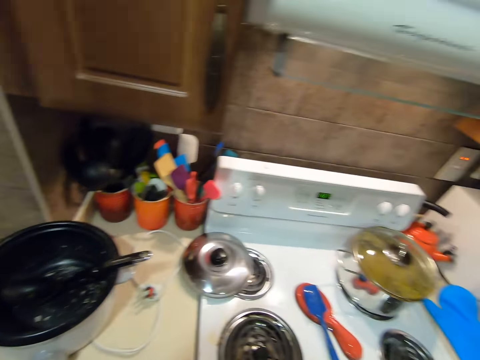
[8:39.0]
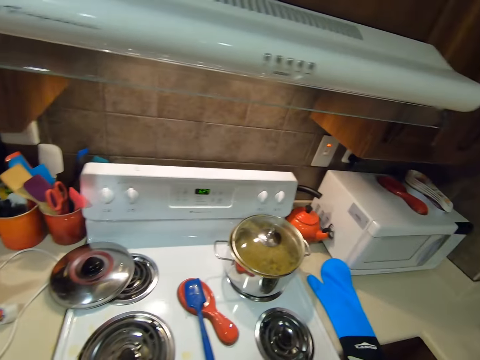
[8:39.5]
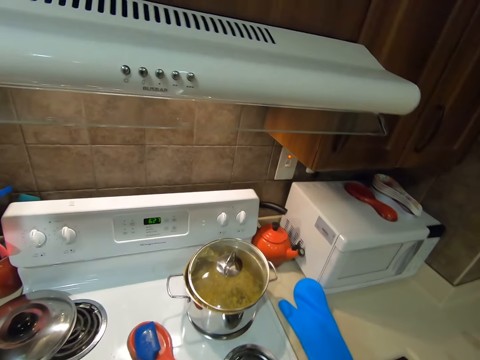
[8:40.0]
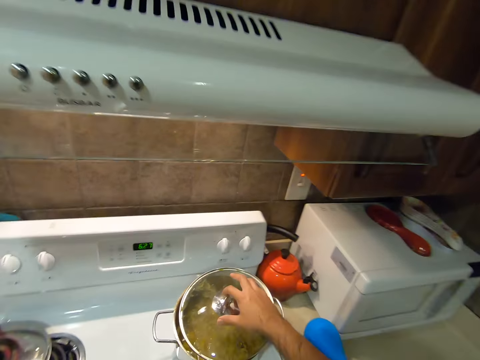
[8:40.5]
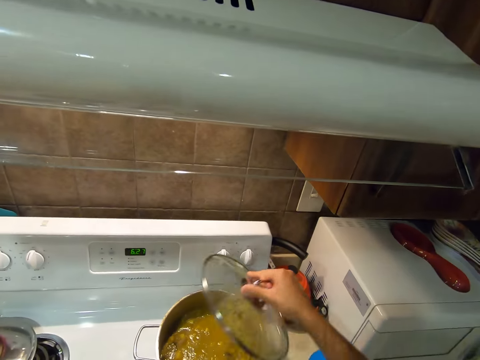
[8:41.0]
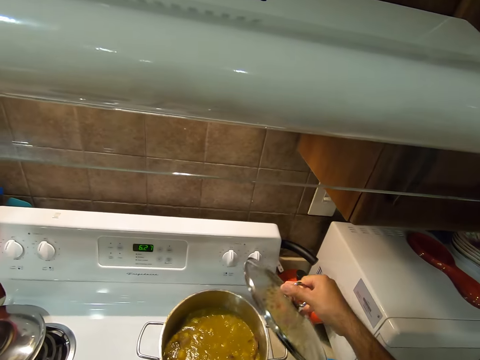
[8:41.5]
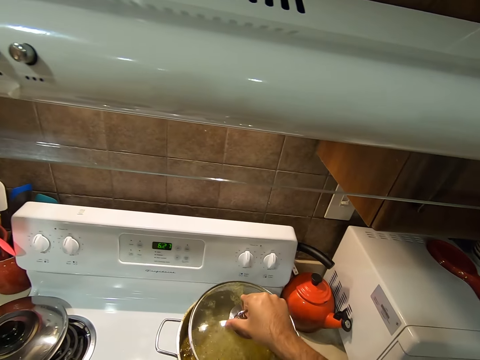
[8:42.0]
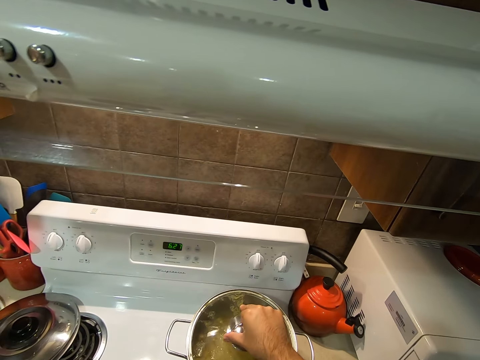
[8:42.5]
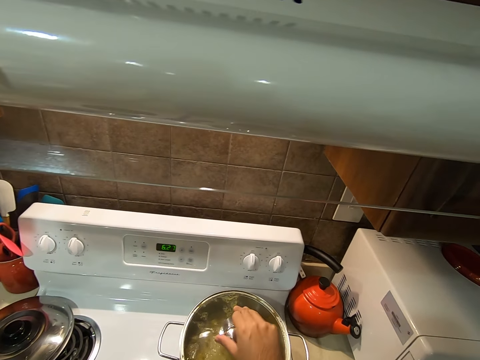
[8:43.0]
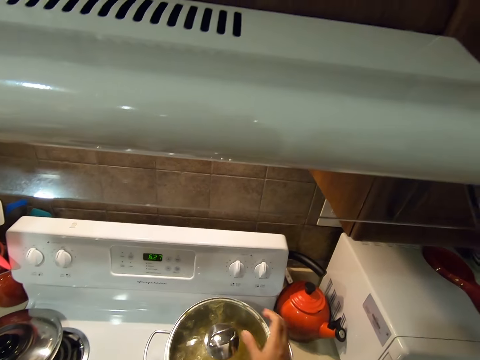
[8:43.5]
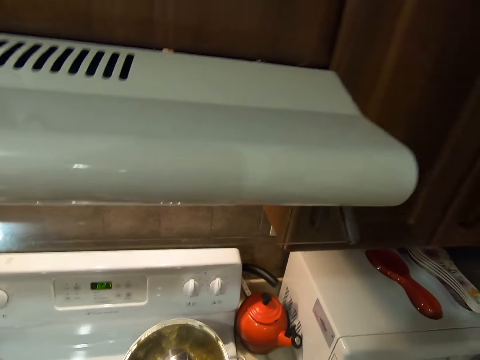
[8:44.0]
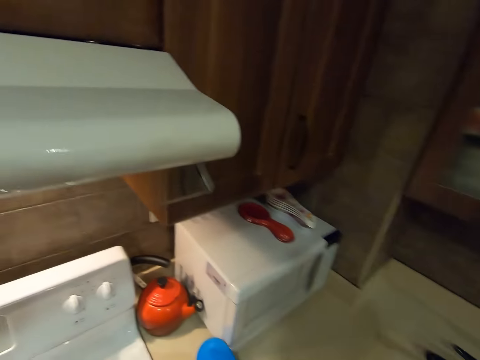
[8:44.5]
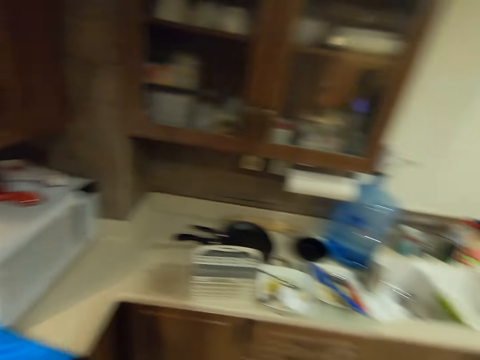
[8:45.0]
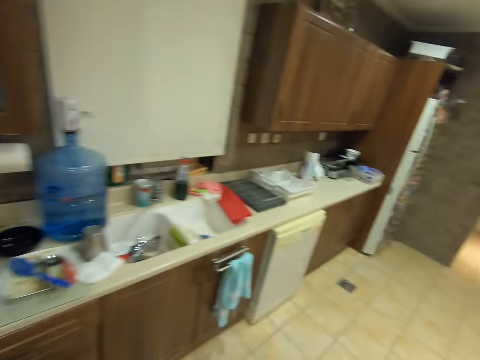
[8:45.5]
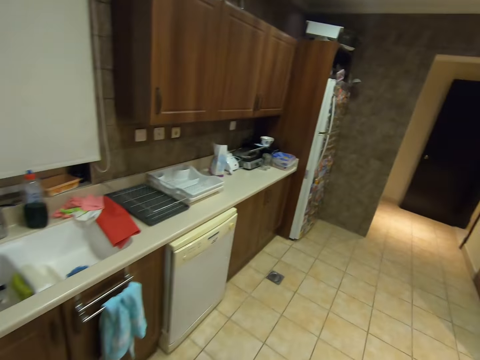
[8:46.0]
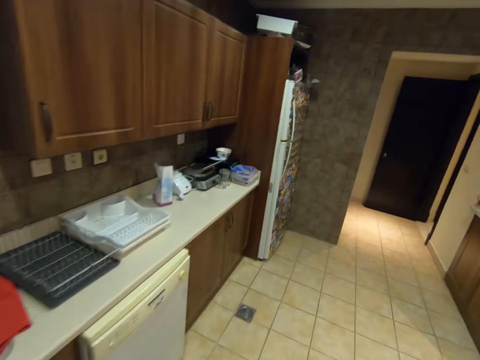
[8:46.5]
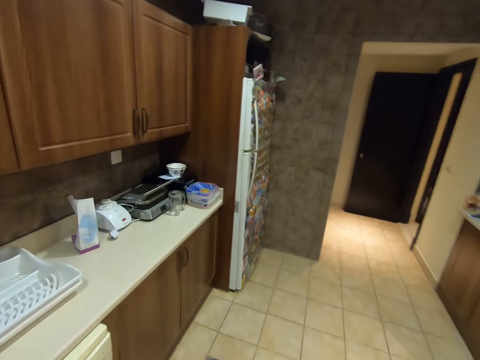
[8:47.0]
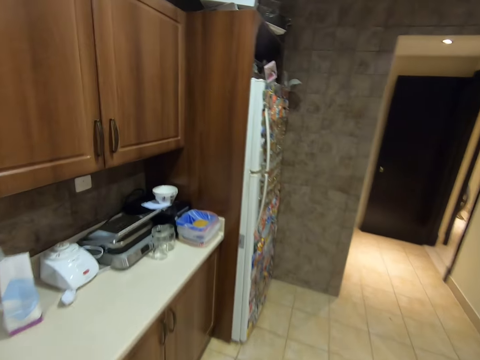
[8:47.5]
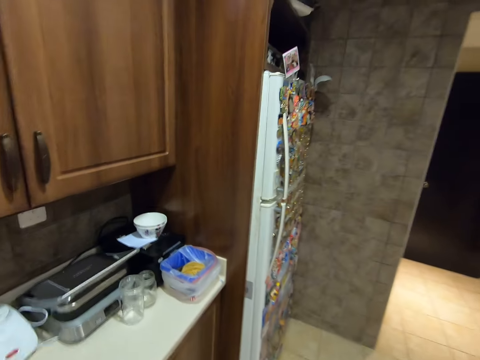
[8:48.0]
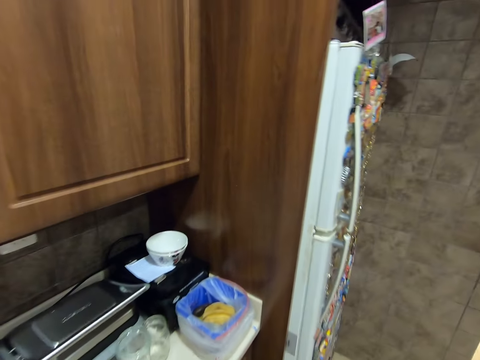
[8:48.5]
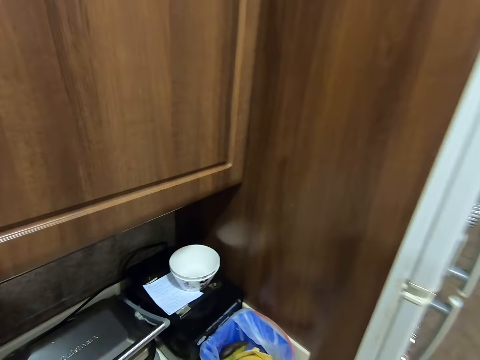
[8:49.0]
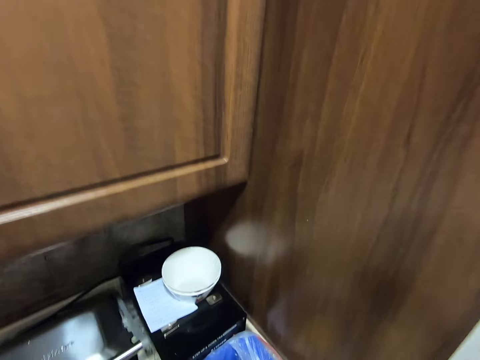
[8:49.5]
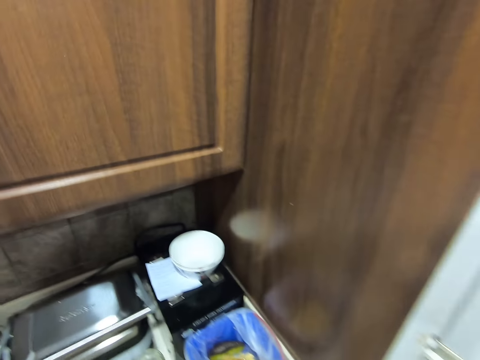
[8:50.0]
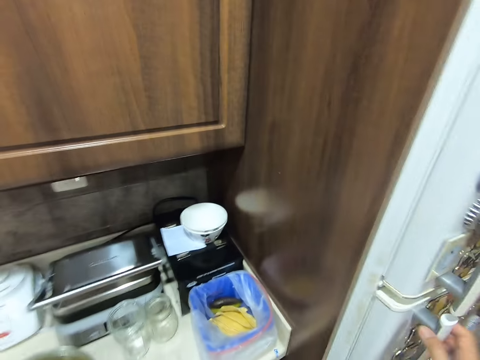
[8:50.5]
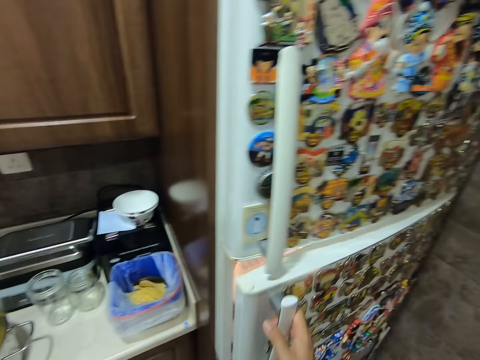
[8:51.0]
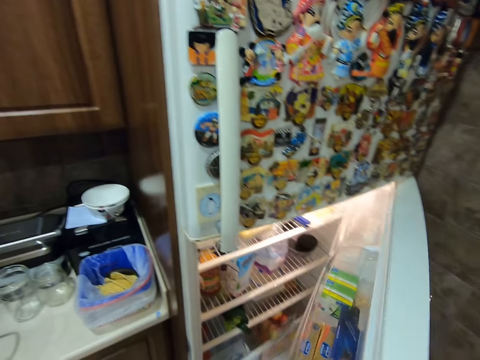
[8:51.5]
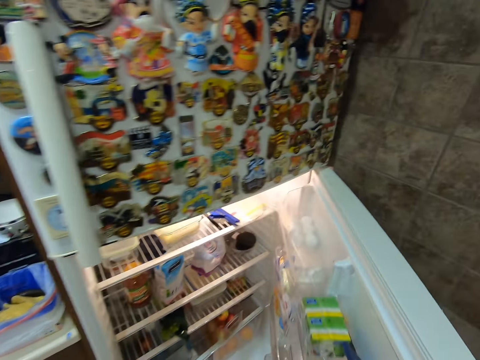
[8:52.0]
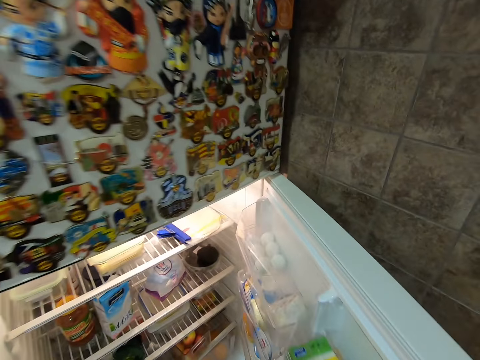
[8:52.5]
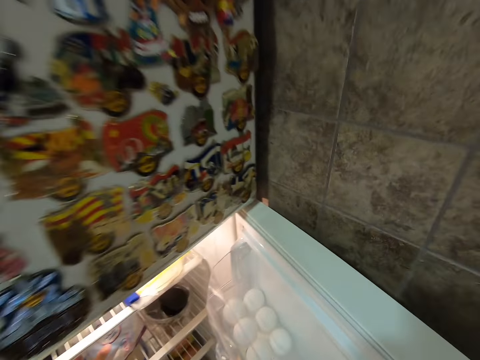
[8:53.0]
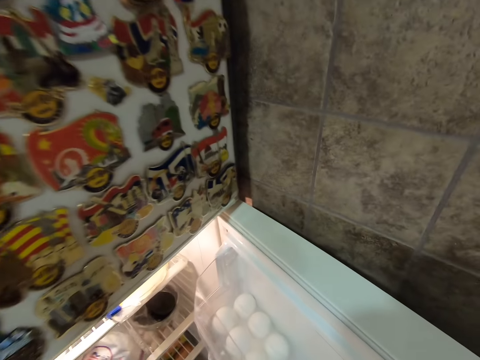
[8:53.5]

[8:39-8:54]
The camera wearer picks up the lid of a pot from the pot with his right hand. He places the lid of the pot on the pot with his right hand. He picks up the pot from a burner of a cooker with both hands. He walks towards a fridge. He opens the fridge with his right hand. He picks up a pack of meat from the fridge with his left hand.

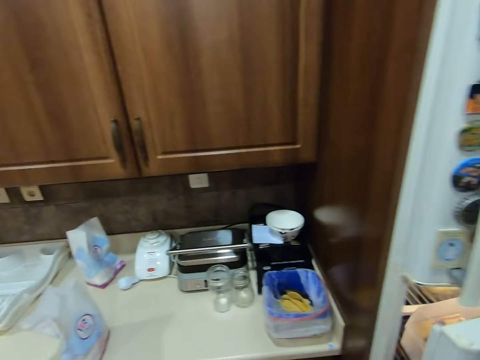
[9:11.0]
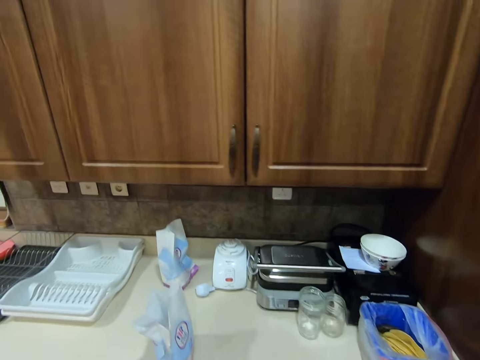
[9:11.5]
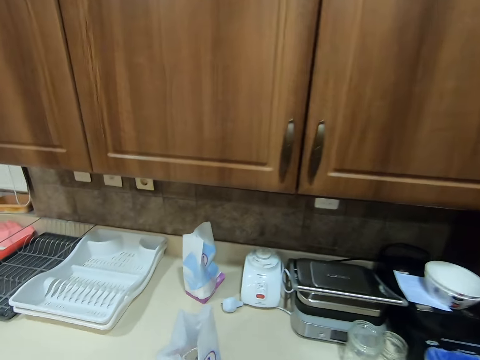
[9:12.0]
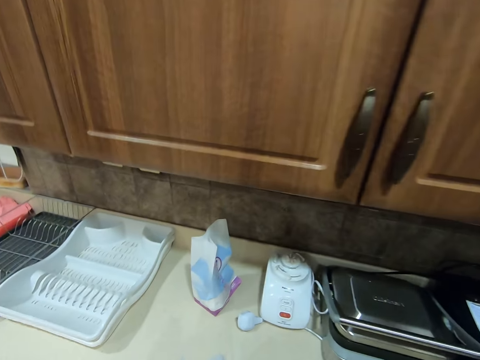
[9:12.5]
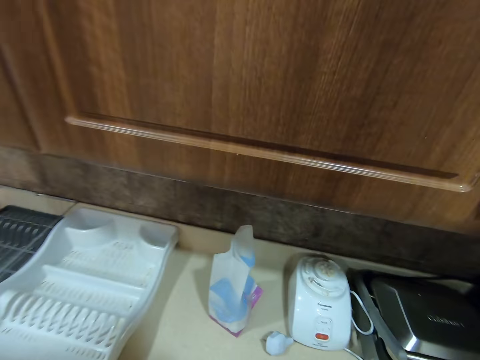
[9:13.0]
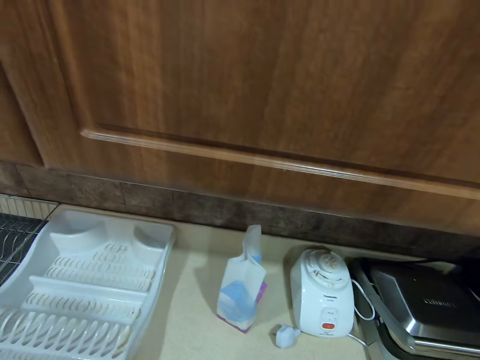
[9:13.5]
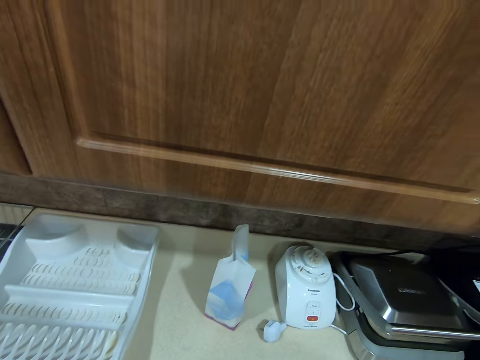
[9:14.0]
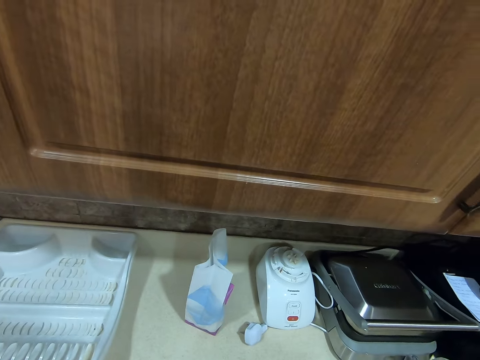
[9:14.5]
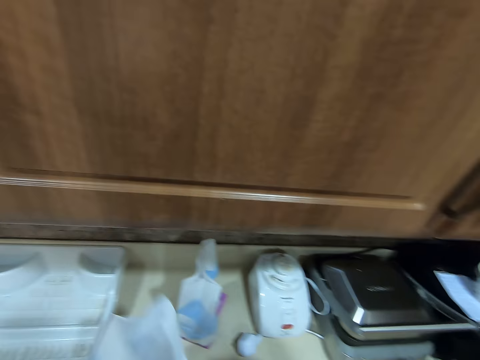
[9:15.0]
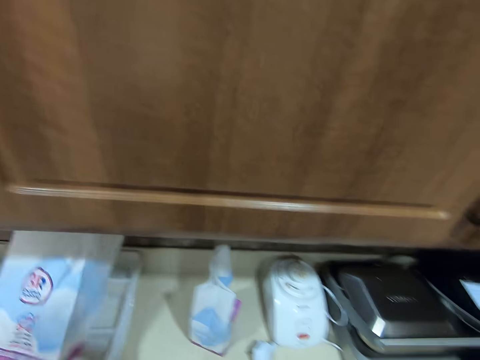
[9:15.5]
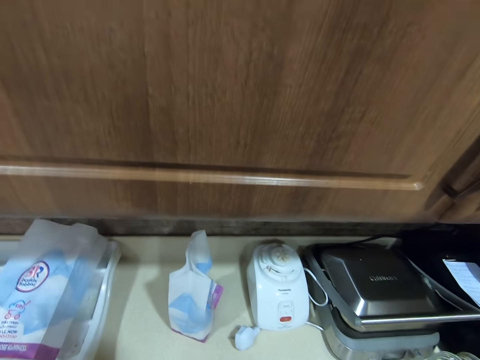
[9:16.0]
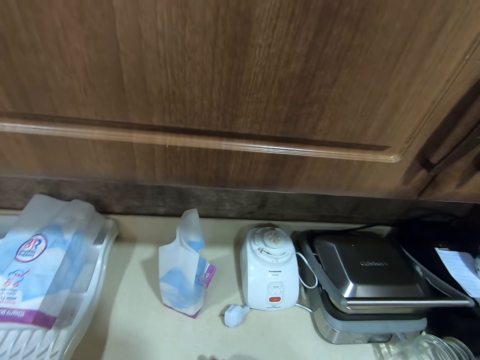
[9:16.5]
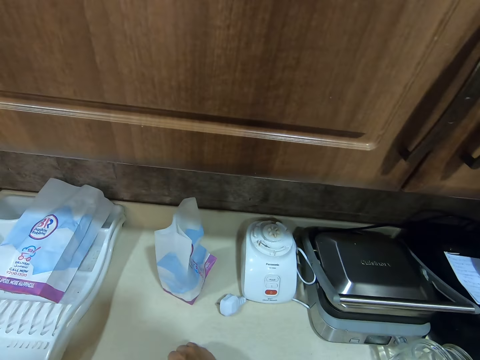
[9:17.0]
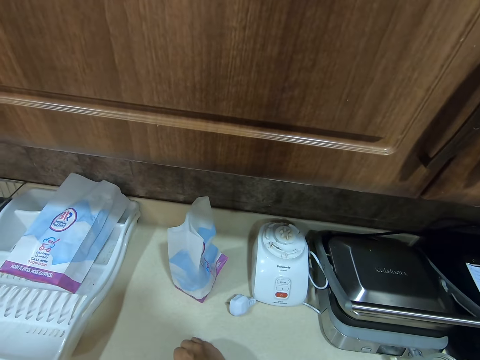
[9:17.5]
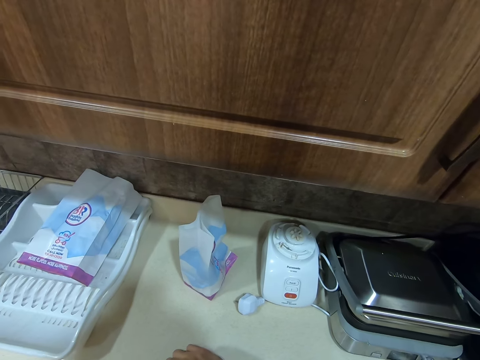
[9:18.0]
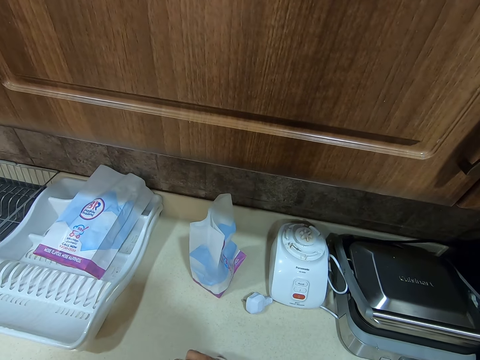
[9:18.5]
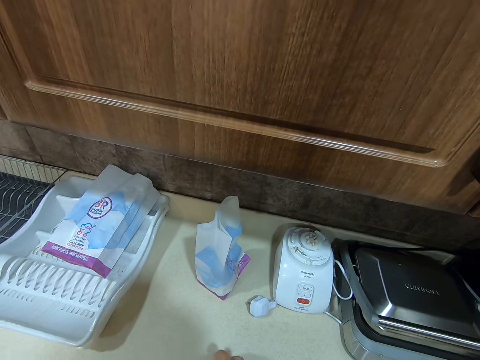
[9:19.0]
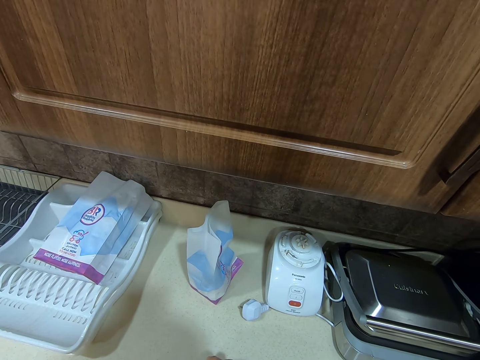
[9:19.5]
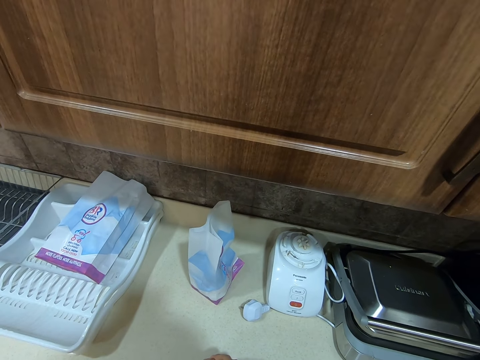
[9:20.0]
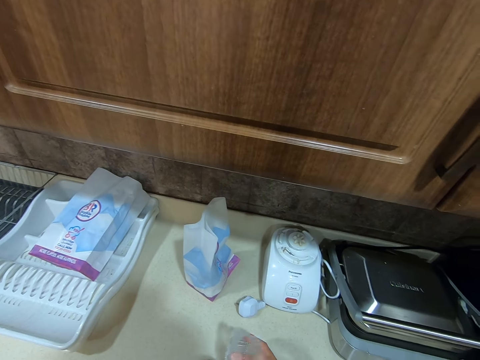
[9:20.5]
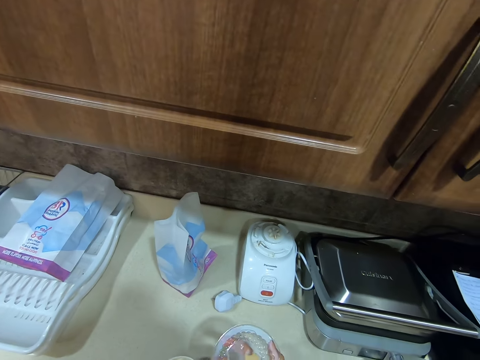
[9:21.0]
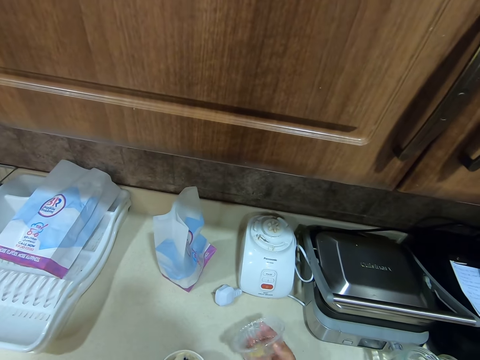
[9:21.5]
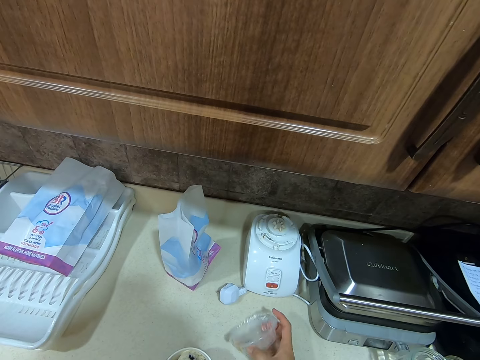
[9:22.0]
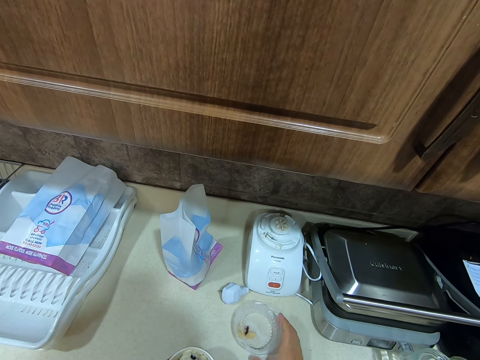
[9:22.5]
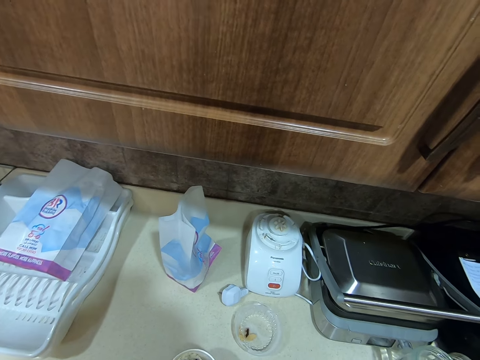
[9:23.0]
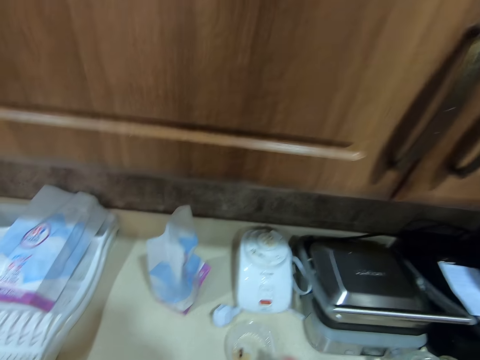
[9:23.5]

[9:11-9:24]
The camera wearer closes a fridge. He drops a paper bag on a tray with both hands. He places the paper bag on a plate rack on the counter with his left hand. He opens a disposable plate on the counter with his right hand. He drops the disposable plate cover in his right hand on the counter.
